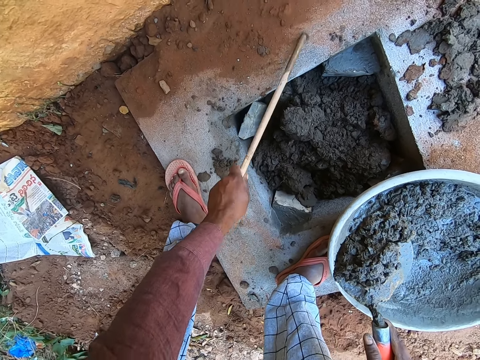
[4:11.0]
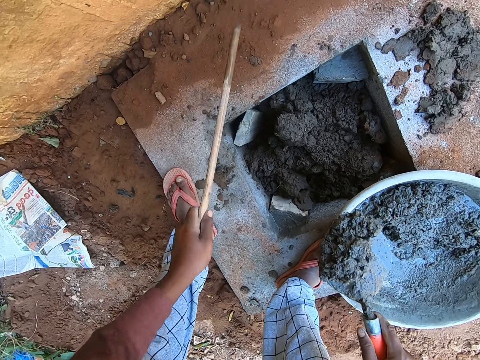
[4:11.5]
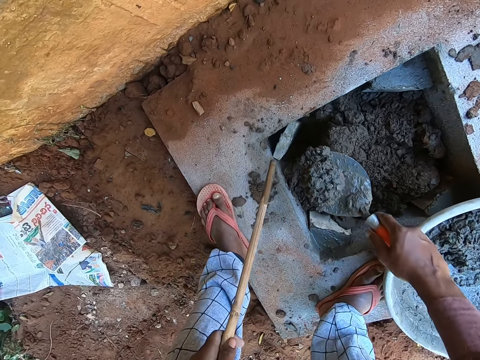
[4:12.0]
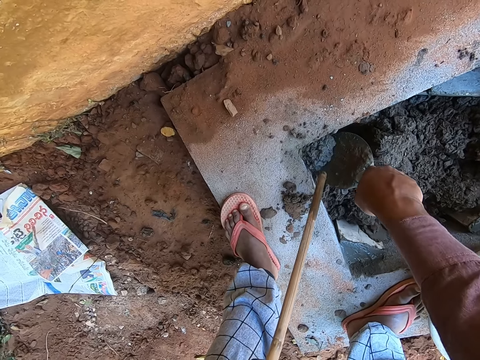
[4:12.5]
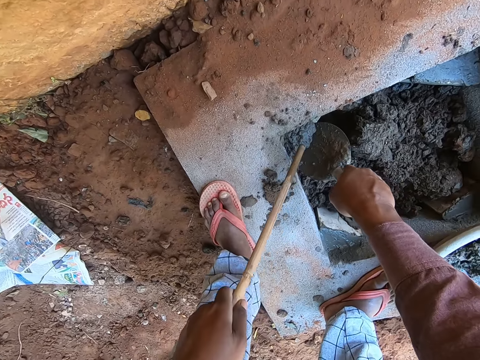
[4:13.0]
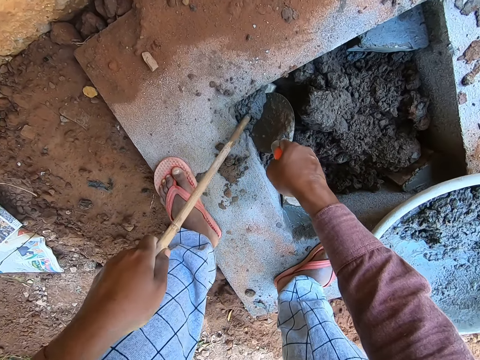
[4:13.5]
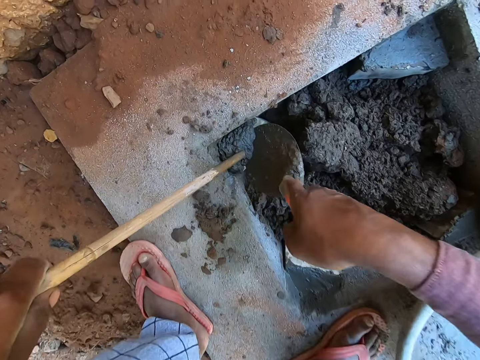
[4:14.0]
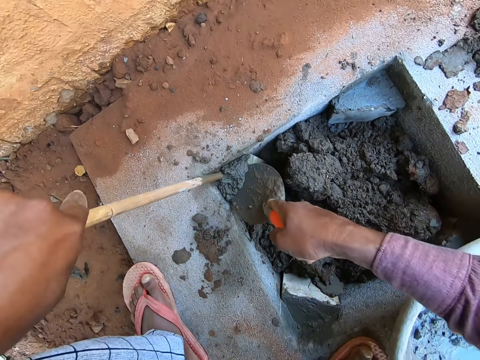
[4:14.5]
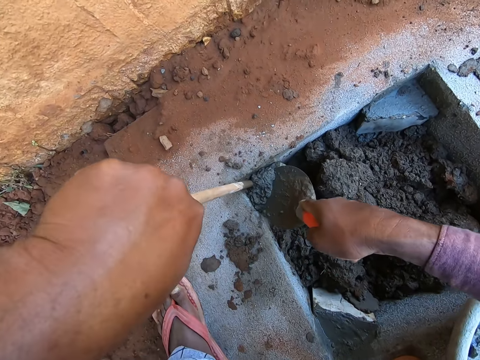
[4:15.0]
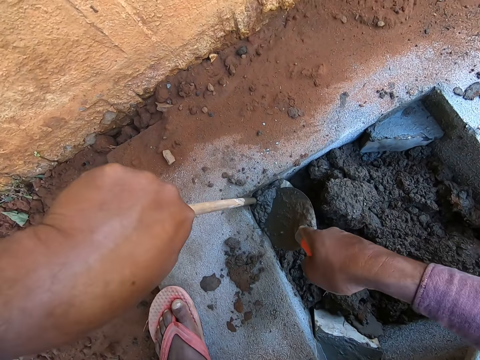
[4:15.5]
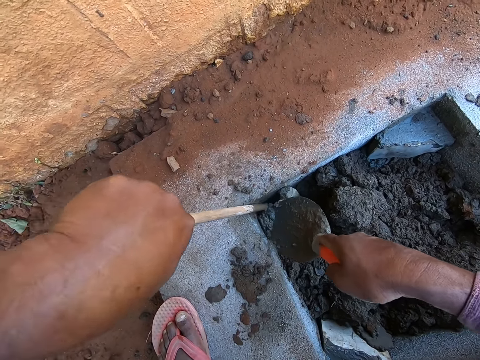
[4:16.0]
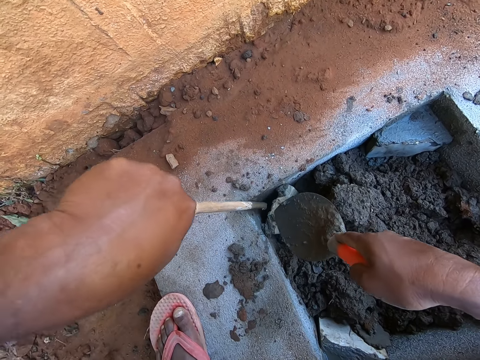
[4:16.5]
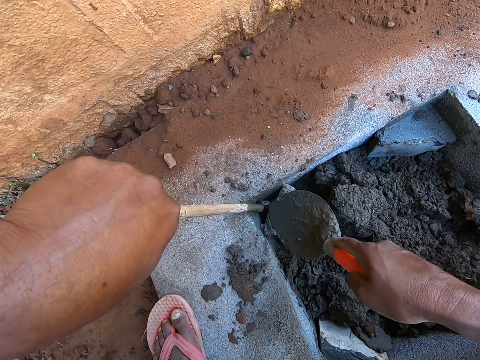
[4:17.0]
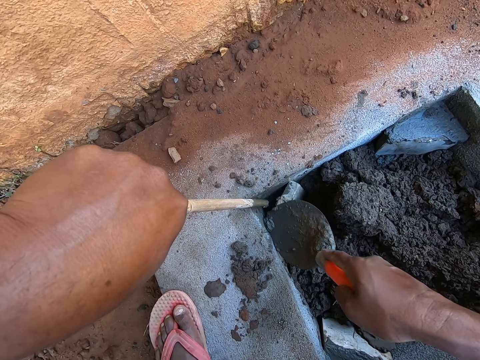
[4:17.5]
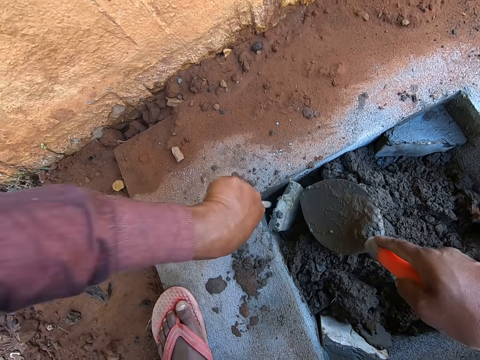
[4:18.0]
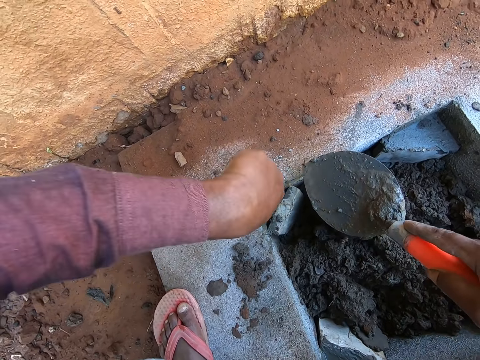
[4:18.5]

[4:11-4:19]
The camera wearer fills the gap in the structure with mortar. They push the mortar with a stick.

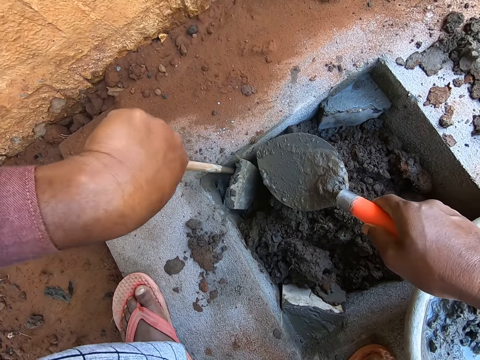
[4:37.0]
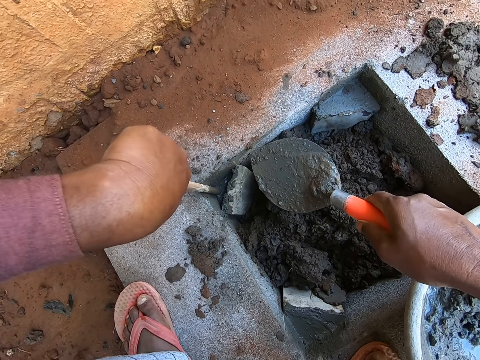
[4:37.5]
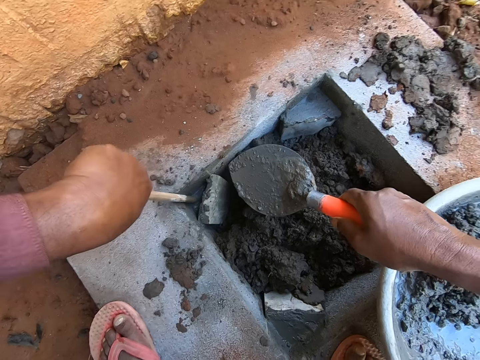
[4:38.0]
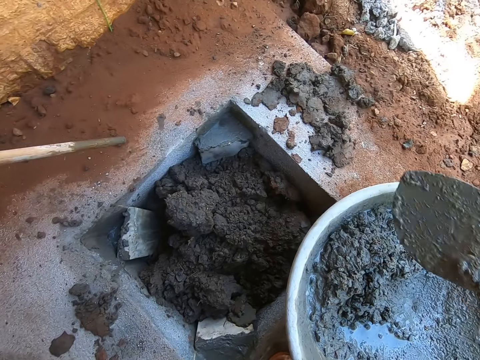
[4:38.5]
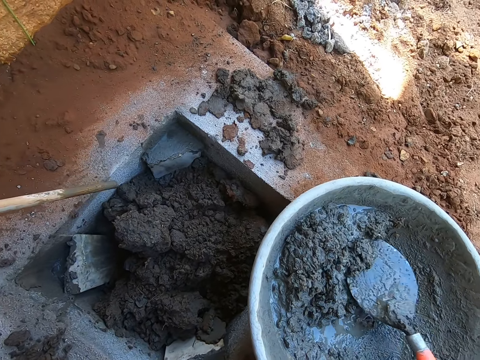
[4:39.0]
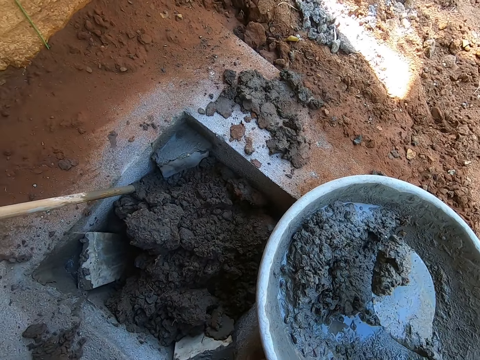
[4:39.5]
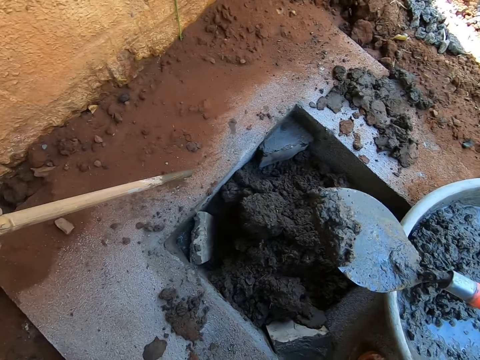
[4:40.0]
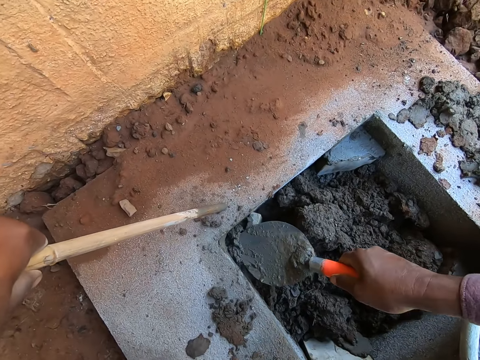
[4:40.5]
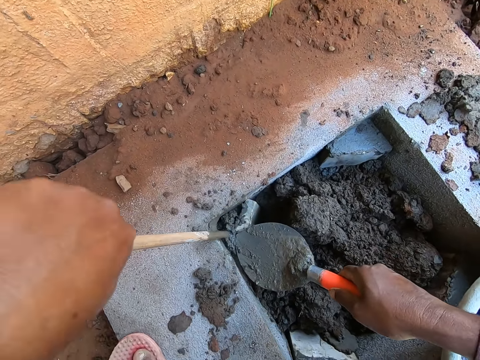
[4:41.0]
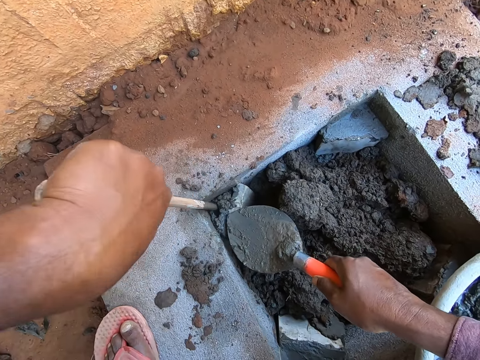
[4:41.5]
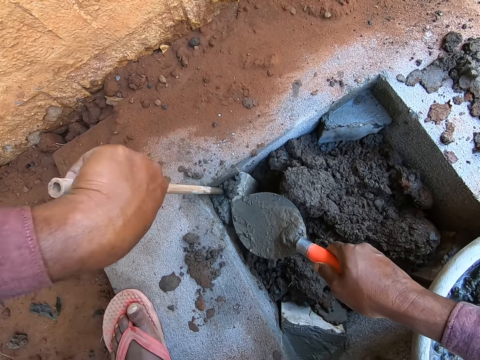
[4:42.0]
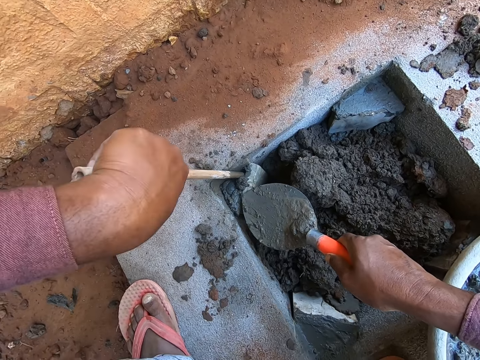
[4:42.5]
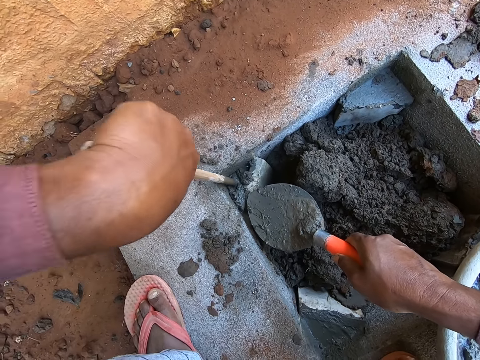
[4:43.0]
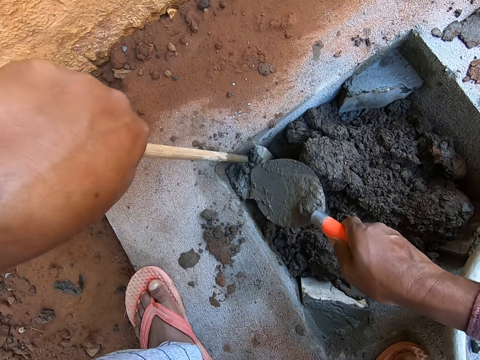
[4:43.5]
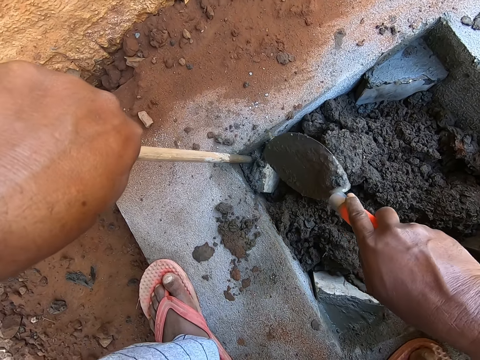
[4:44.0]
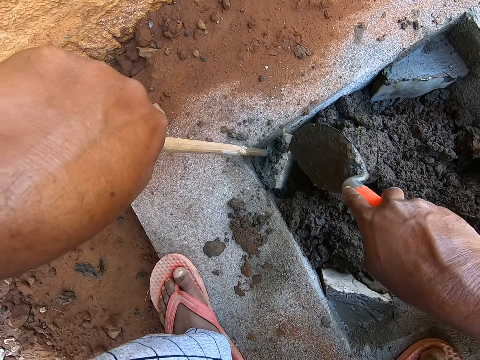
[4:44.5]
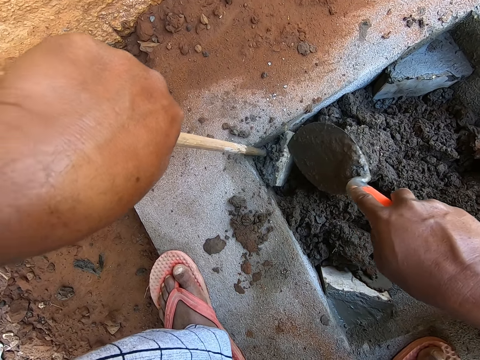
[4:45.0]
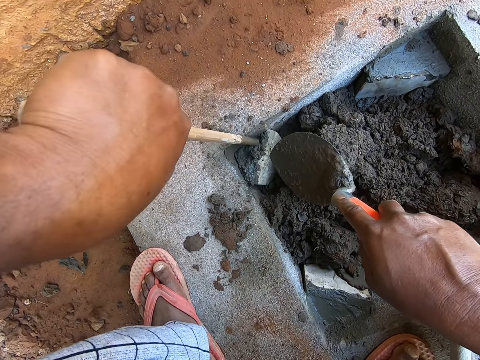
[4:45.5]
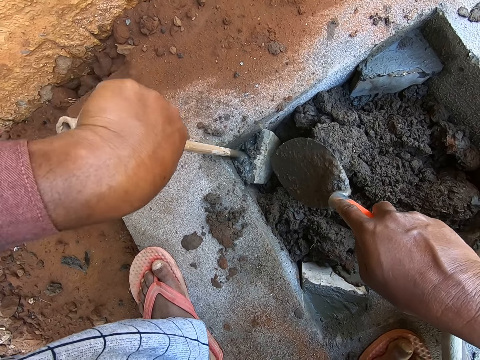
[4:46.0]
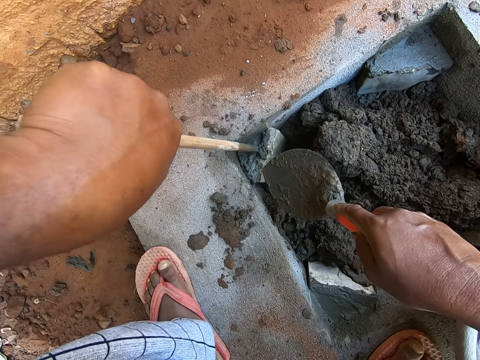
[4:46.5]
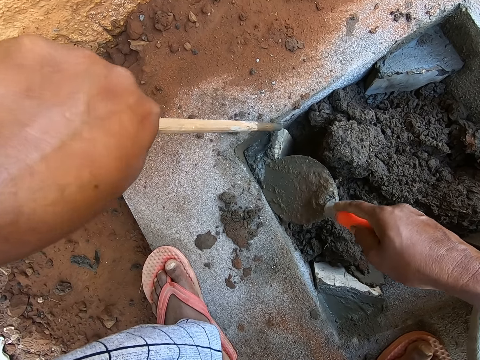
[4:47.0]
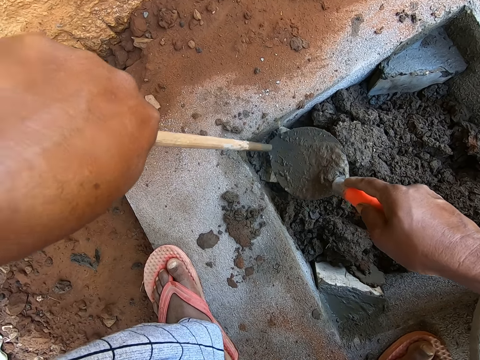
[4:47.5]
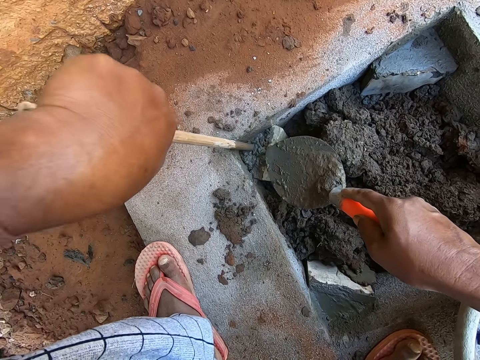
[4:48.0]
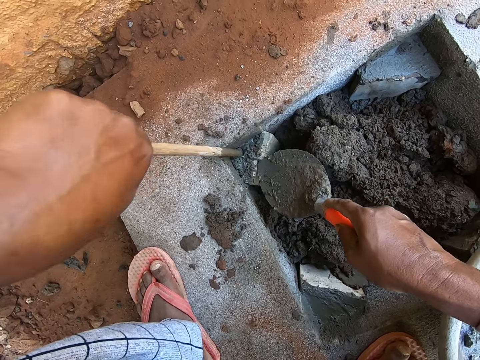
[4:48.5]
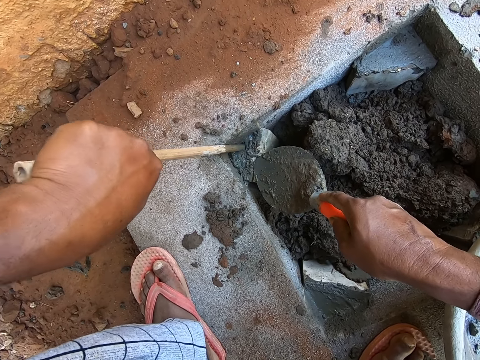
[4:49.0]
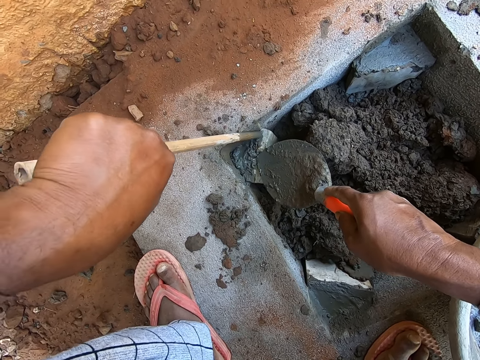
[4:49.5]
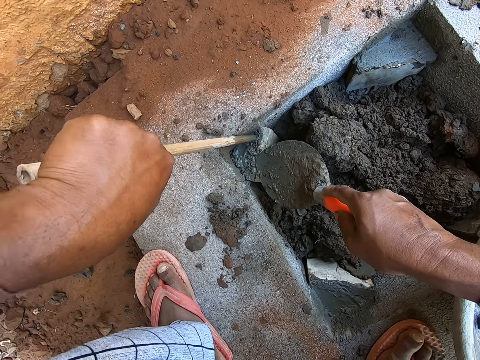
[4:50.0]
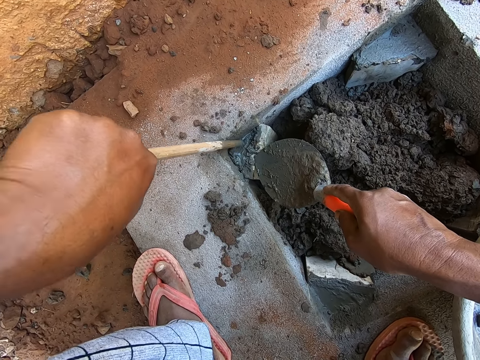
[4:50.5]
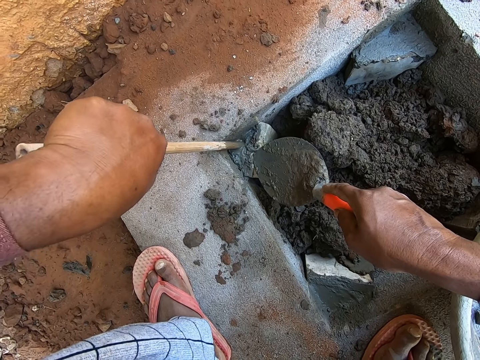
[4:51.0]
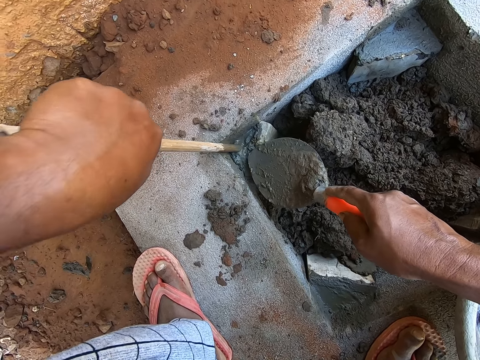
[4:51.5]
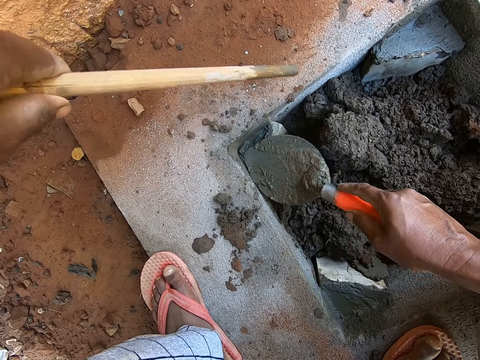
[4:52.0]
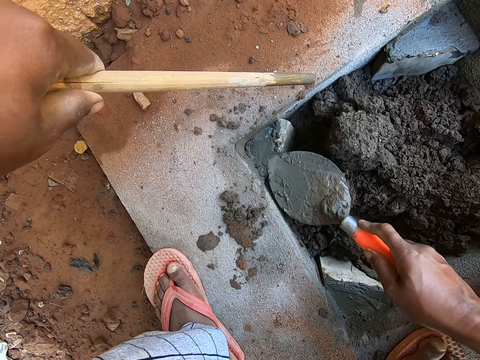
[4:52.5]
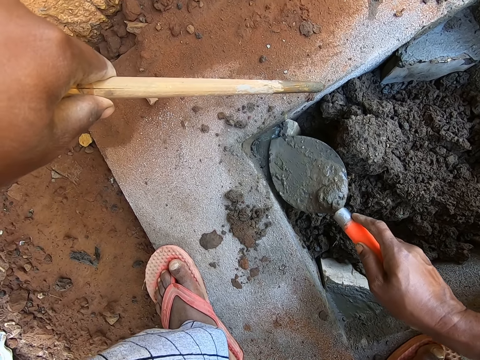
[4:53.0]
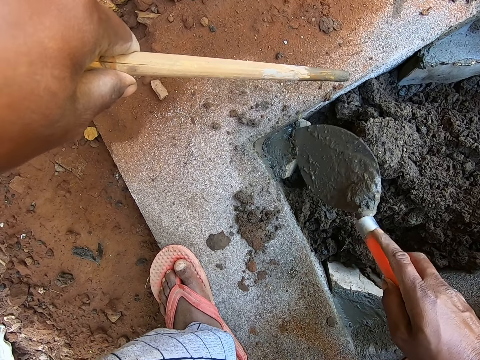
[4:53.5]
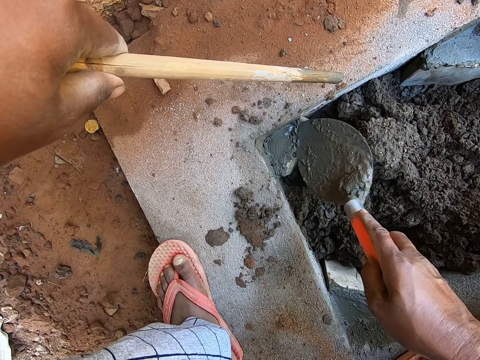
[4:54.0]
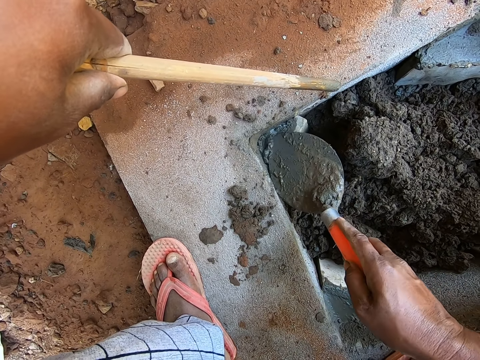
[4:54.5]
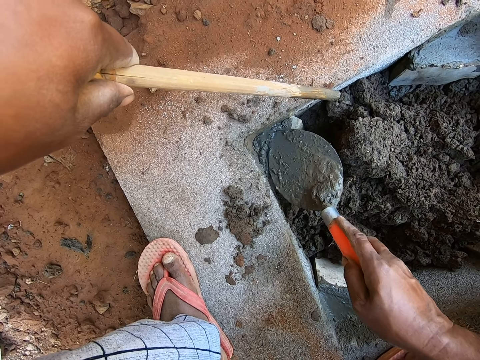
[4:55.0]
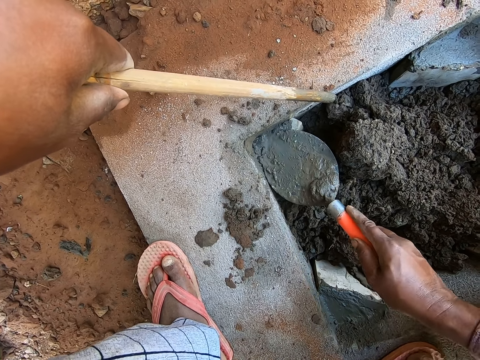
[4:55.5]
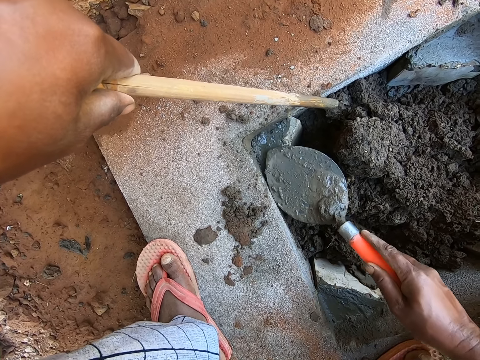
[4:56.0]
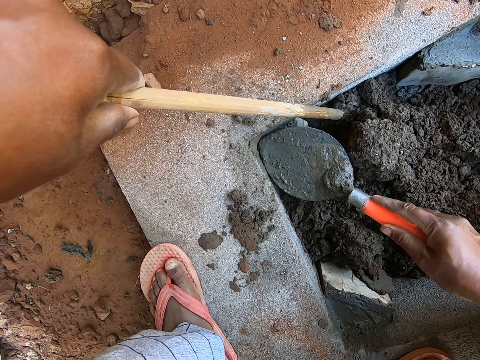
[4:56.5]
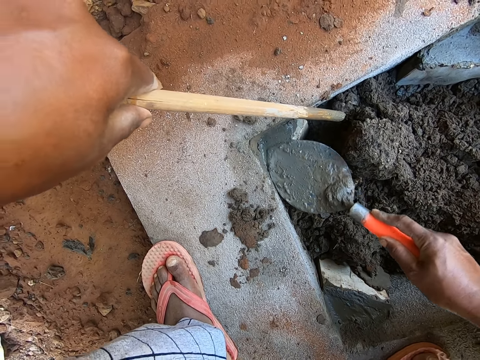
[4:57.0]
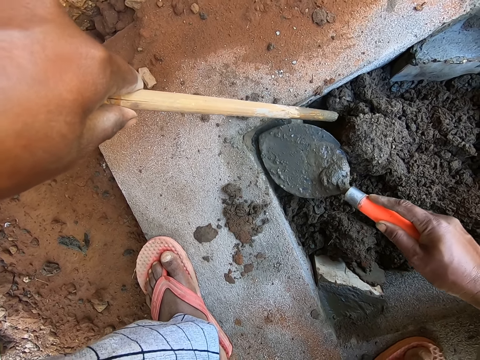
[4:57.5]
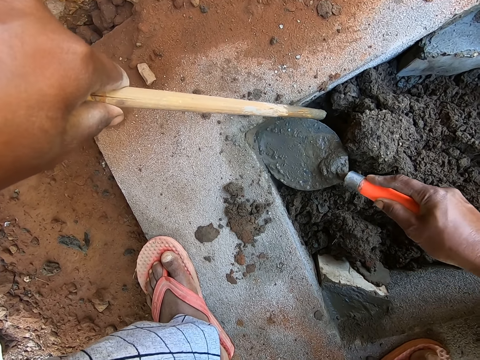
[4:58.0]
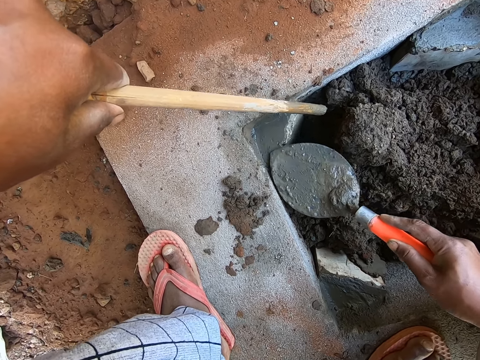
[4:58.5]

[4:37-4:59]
The camera wearer collects mortar in the basin with a trowel. They fill the gap in the structure with the mortar. They push the mortar with a stick. They push the mortar with the stick in the hole. They move the mortar with the trowel to the hole. They push the mortar with the stick in the hole. They press cement with the trowel. They plaster the mortar in the hole with the trowel.
